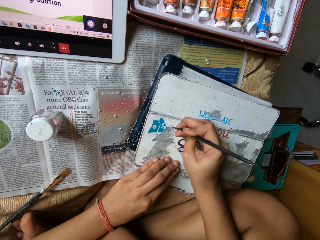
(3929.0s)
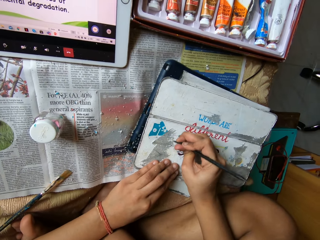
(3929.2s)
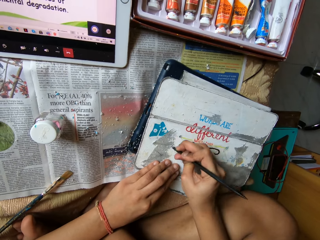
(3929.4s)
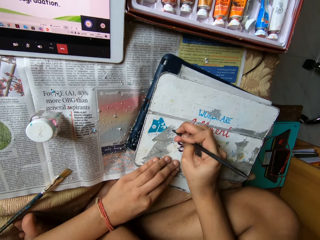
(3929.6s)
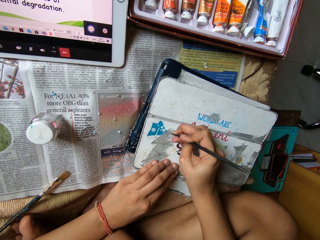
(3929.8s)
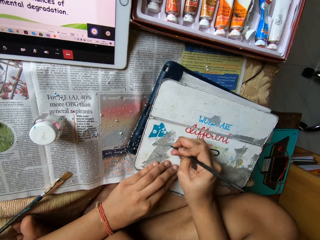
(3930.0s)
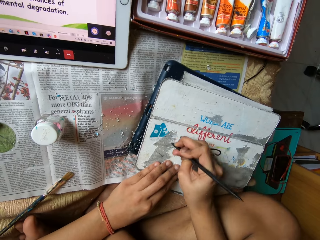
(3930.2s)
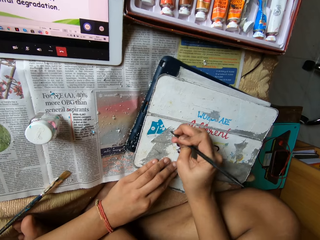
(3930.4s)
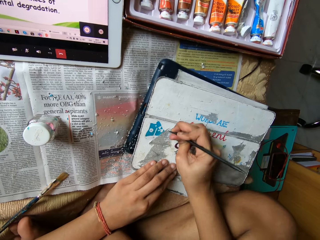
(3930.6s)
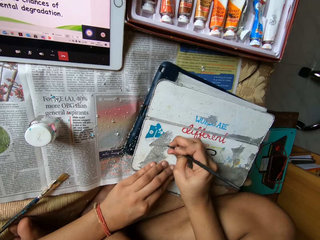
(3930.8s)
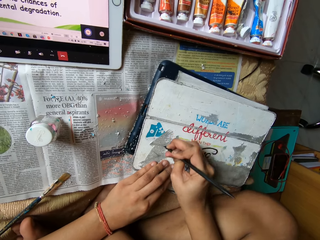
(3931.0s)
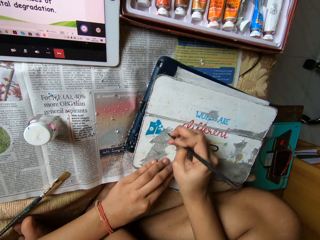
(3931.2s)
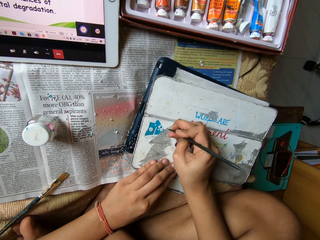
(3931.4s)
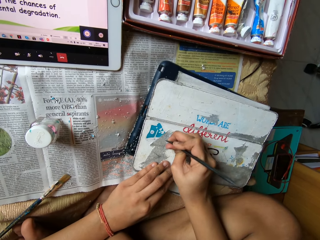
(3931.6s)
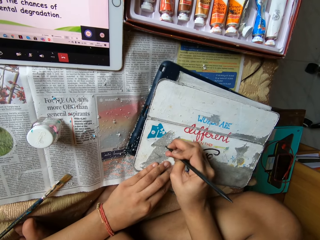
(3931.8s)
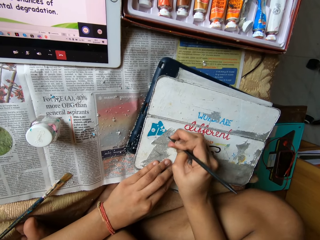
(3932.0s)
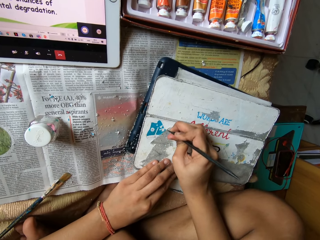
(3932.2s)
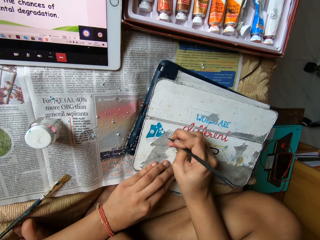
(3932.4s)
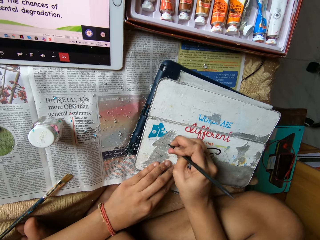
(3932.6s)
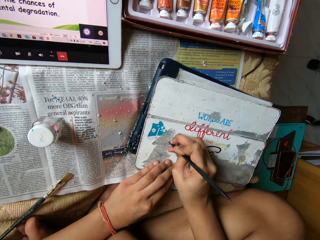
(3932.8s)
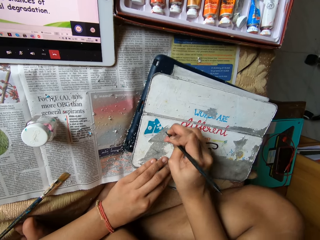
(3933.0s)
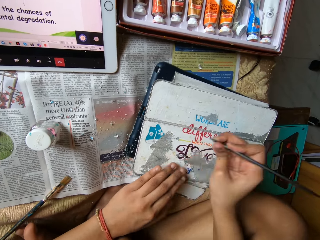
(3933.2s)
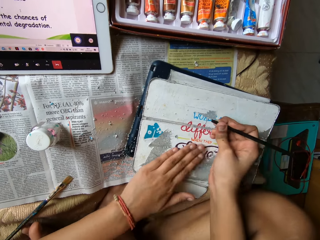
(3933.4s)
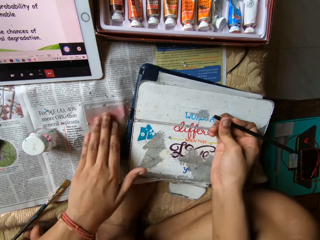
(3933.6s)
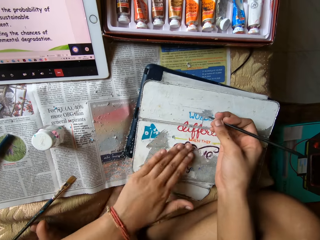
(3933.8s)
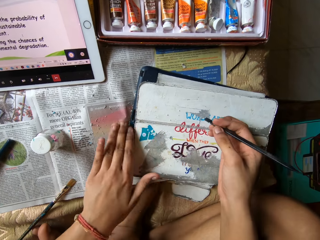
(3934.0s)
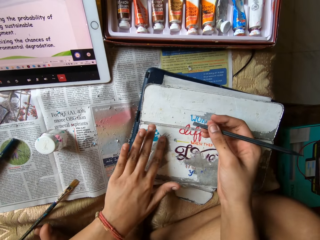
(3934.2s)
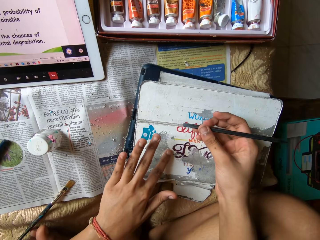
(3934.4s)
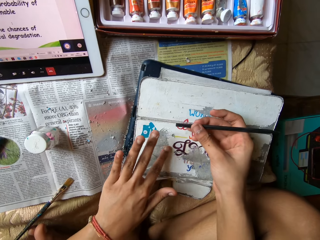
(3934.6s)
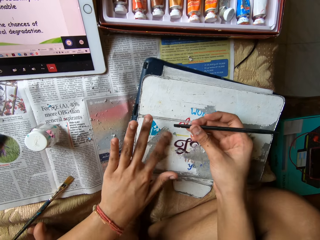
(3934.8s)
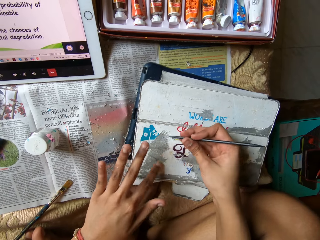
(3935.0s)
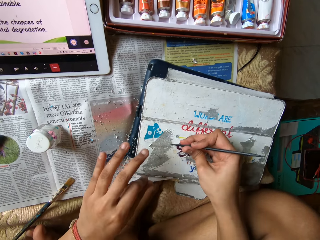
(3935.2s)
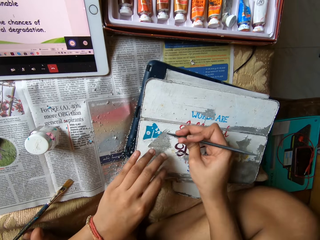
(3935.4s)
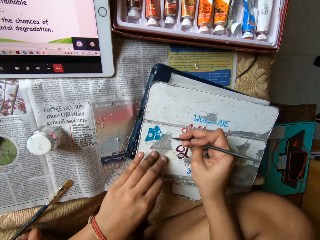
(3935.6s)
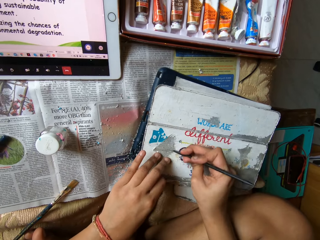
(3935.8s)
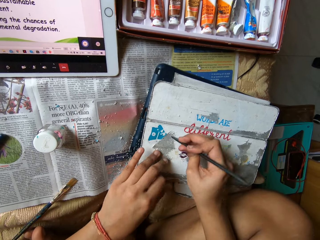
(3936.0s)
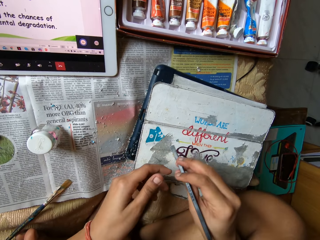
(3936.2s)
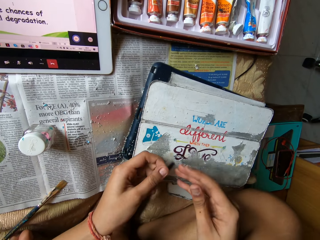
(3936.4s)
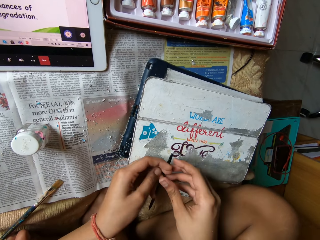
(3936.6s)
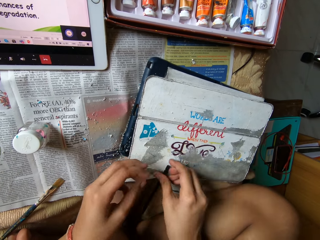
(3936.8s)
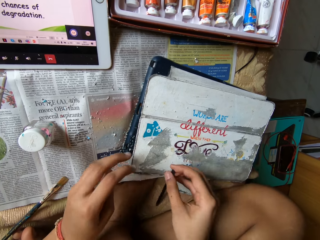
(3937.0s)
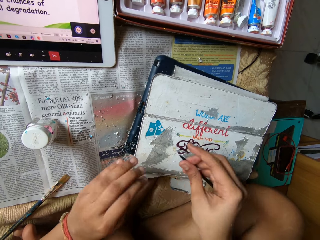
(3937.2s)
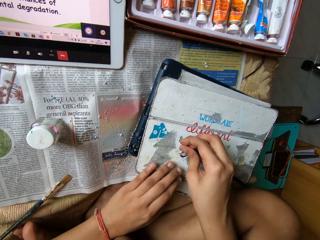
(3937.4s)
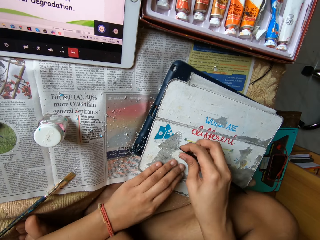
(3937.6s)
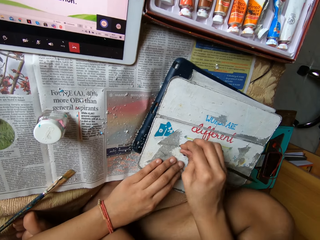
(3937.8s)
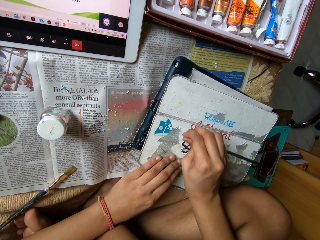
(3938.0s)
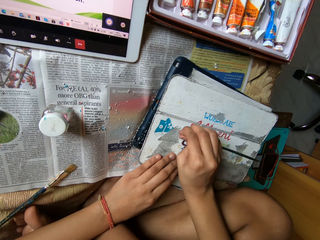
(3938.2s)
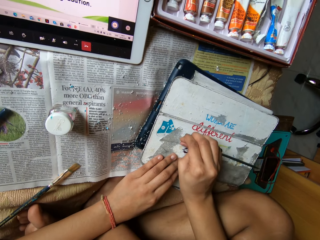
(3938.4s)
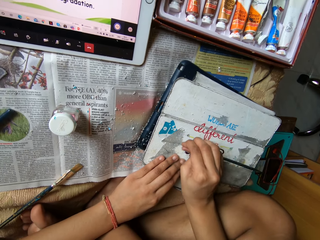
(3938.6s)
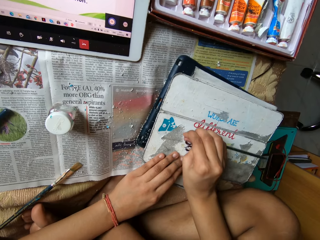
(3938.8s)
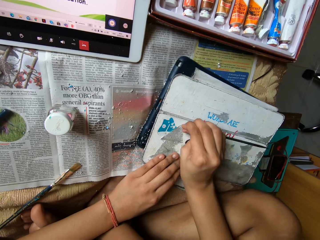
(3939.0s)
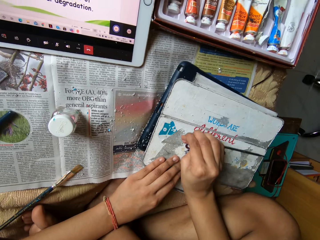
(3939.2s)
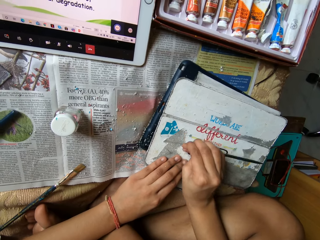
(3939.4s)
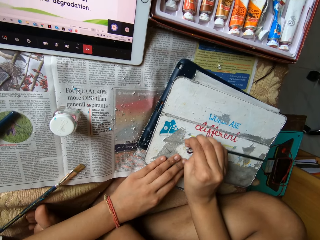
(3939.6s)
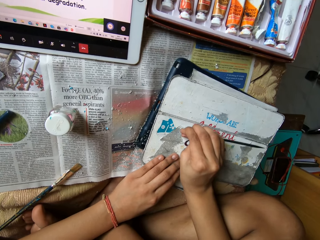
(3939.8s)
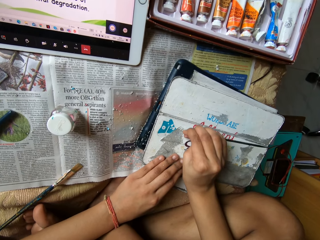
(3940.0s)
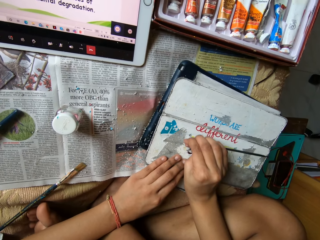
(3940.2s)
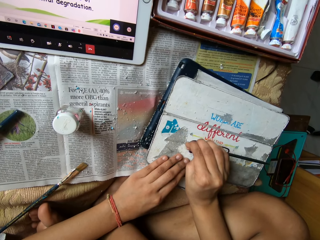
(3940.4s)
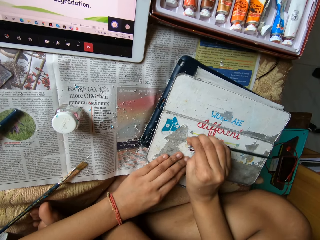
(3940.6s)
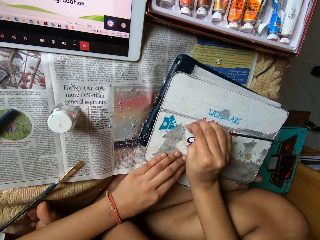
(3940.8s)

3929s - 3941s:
The camera wearer cleans the tablet case or box with her left hand. She scrapes the tablet case with the carving tool or brush in her right hand. She passes the brush to the left hand. She picks up the brush with the left hand. She holds the box with the left hand. She scrapes the metal box with the brush with the right hand.

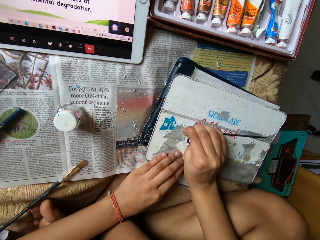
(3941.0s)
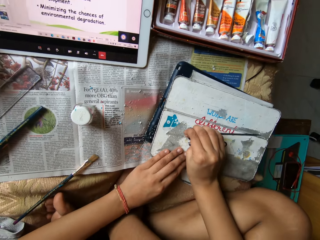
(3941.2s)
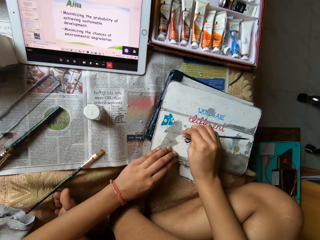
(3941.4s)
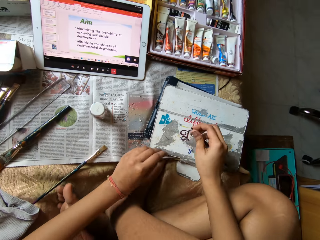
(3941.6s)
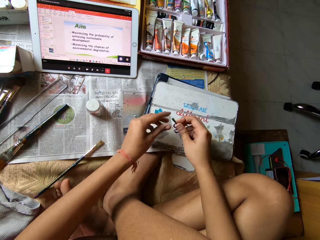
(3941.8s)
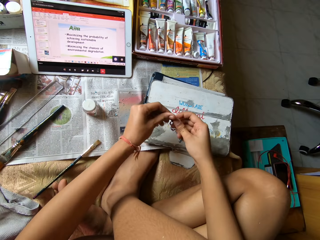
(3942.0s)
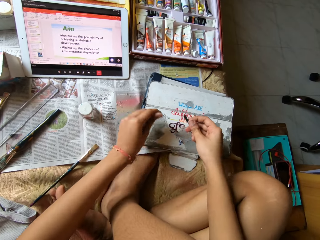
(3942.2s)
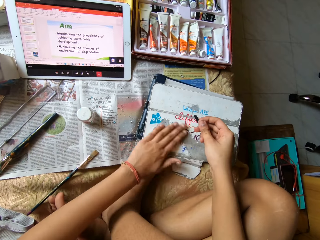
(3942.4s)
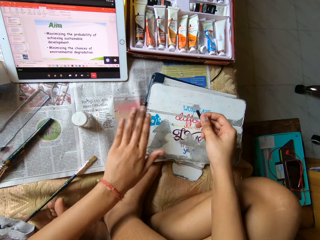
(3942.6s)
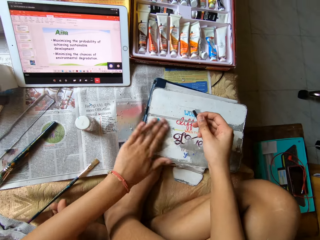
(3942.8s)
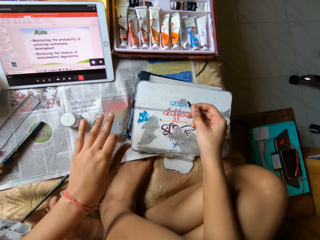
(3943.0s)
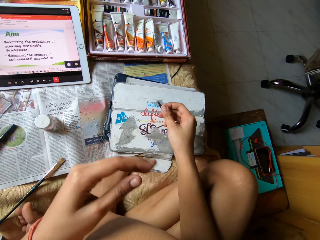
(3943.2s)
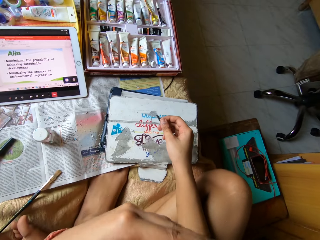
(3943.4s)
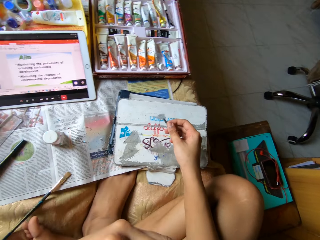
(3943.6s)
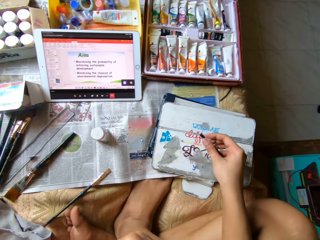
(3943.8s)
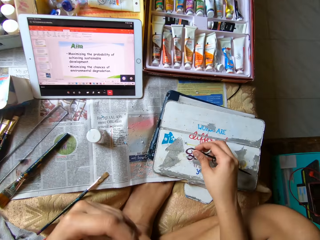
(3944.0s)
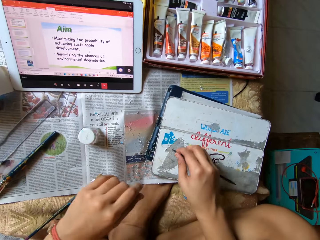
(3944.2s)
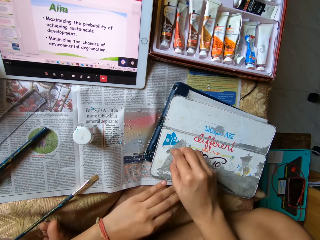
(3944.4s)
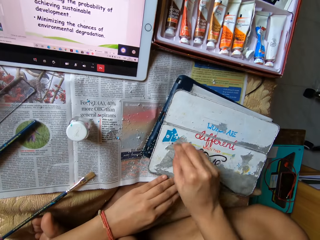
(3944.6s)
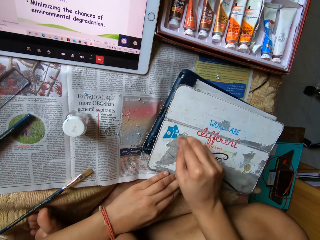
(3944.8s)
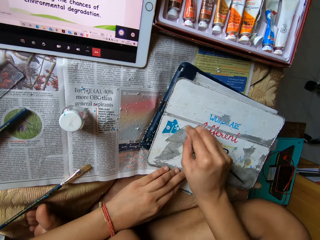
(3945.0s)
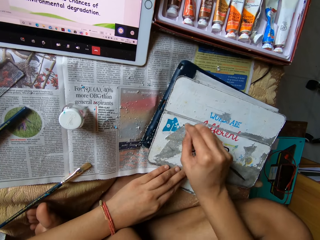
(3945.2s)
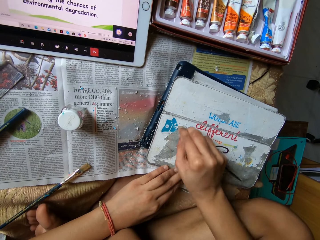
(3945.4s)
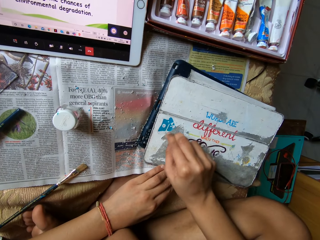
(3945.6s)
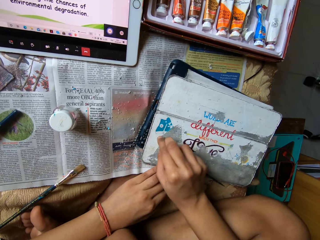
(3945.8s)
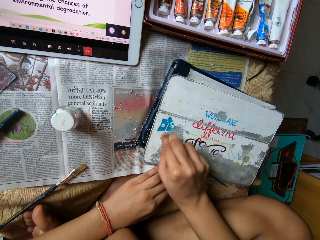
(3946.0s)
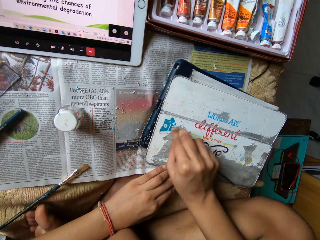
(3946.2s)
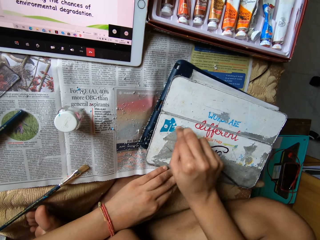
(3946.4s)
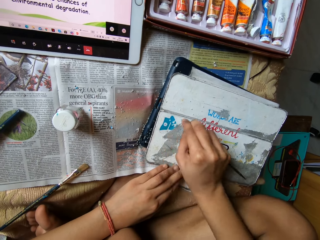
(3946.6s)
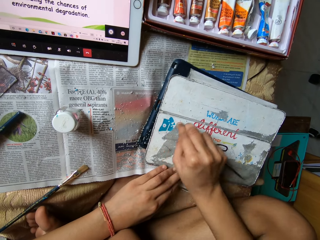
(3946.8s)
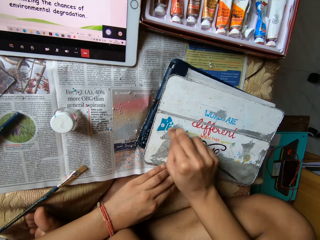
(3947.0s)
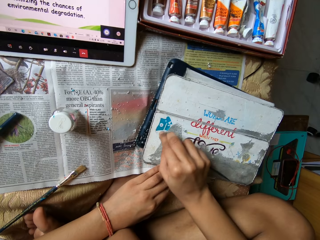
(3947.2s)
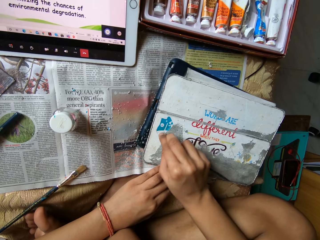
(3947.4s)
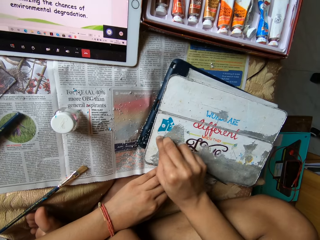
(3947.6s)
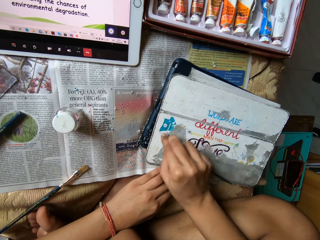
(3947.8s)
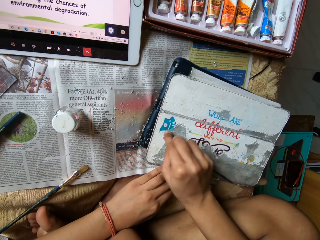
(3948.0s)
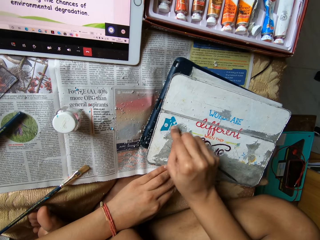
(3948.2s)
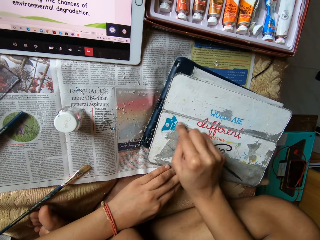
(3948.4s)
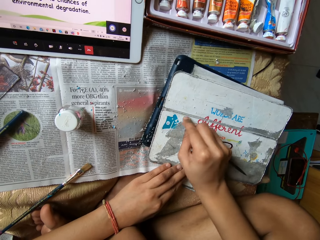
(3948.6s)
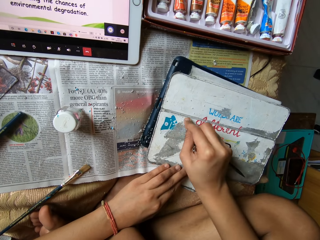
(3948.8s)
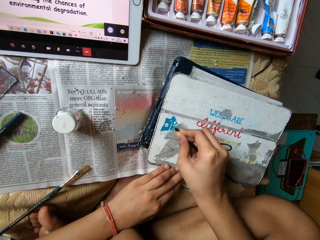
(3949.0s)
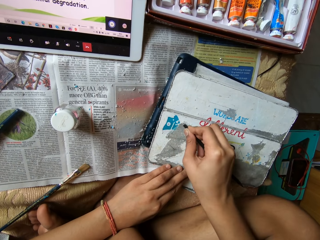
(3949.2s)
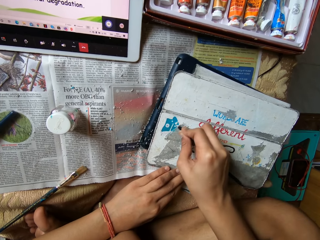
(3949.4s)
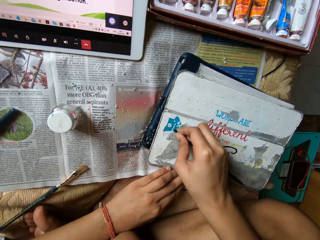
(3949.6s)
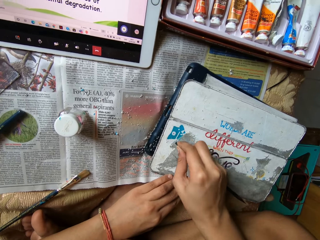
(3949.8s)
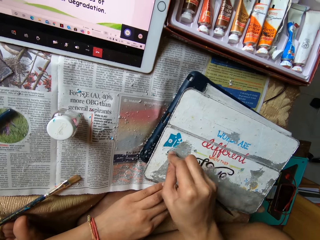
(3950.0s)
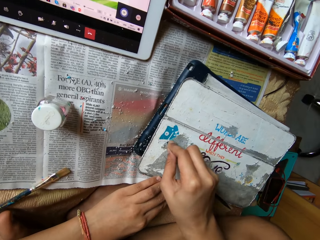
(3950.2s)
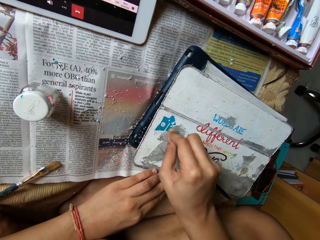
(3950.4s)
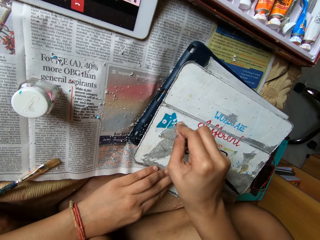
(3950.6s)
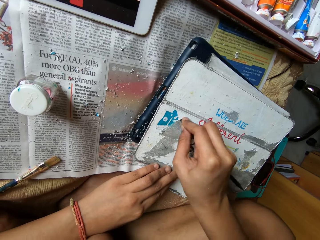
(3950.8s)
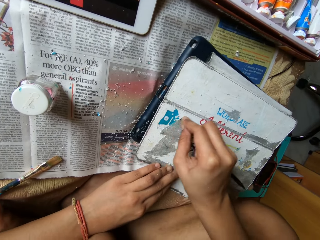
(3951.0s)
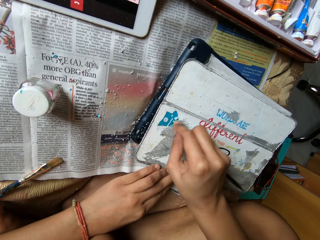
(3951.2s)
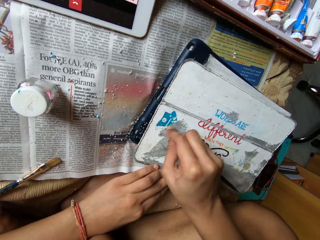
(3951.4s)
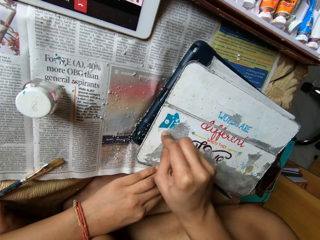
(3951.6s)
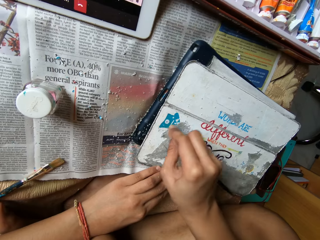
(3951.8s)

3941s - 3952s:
The camera wearer releases both hands from the box. She cleans the carving tool or brush with her left hand, holds the brush with the left hand. She cleans the tablet case or box with her left hand. She lifts the left hand. She lowers the left hand to the box. She scrapes the tablet case with the carving tool in her right hand.
